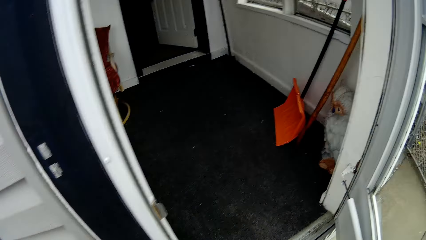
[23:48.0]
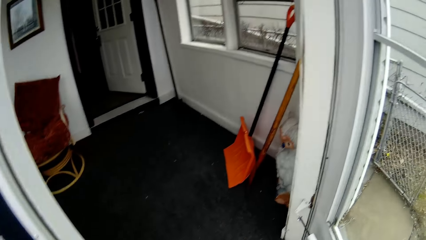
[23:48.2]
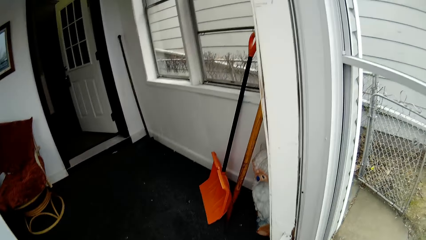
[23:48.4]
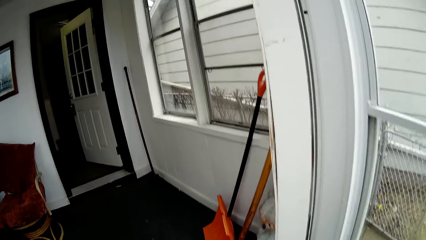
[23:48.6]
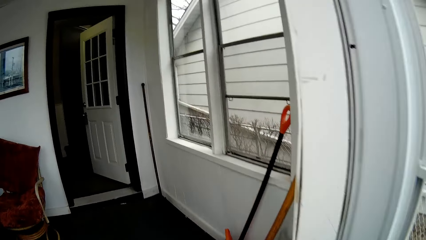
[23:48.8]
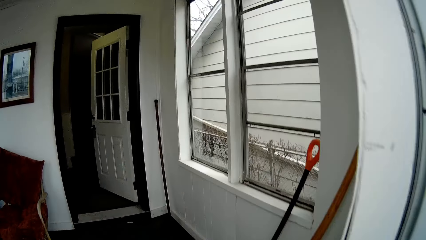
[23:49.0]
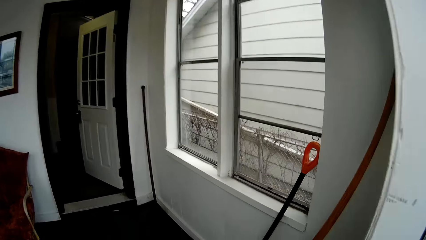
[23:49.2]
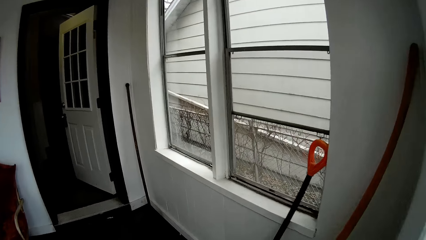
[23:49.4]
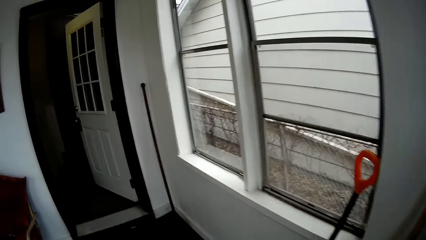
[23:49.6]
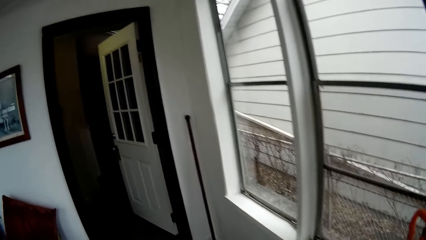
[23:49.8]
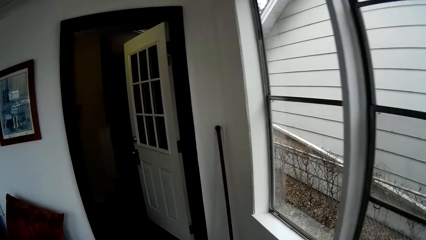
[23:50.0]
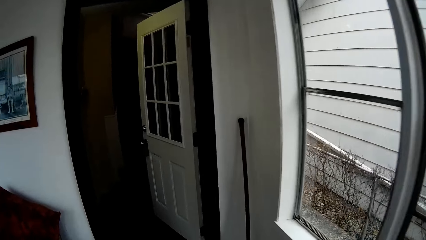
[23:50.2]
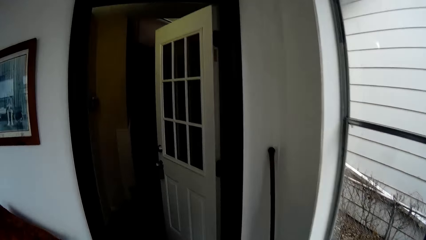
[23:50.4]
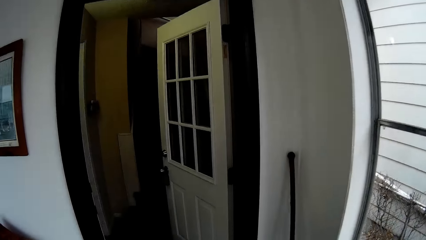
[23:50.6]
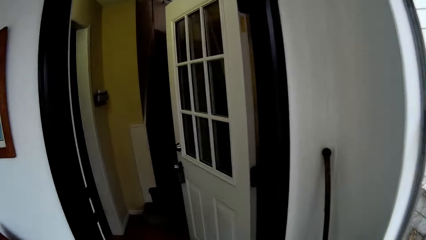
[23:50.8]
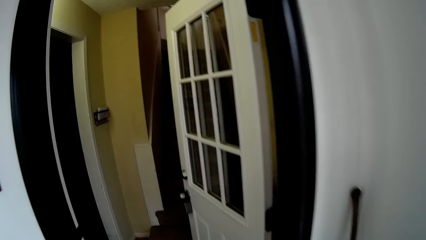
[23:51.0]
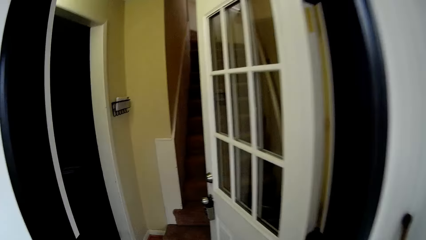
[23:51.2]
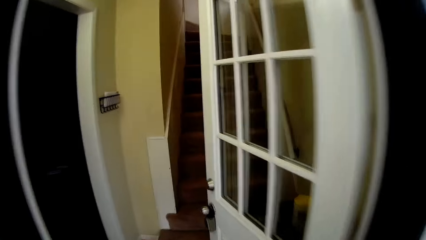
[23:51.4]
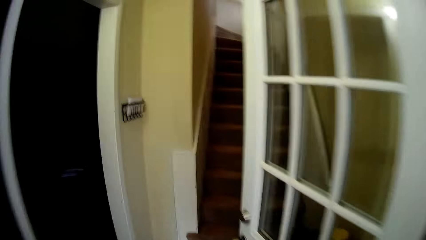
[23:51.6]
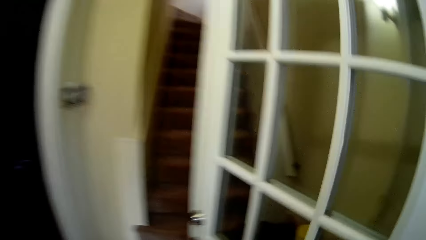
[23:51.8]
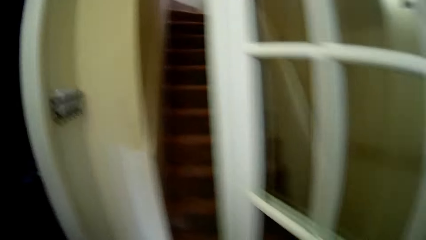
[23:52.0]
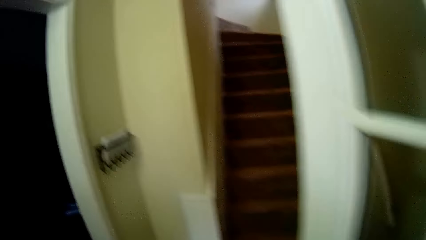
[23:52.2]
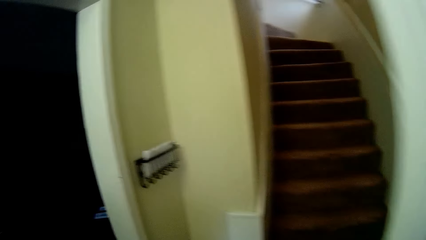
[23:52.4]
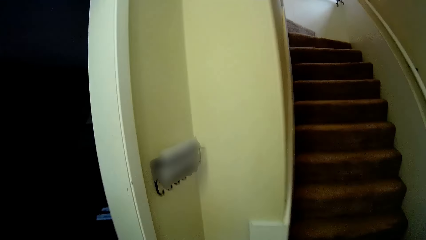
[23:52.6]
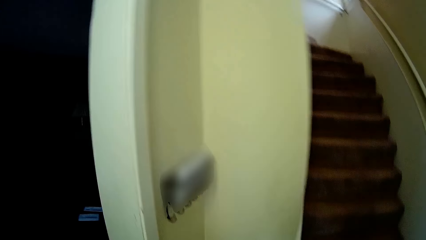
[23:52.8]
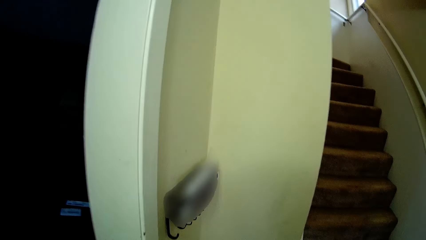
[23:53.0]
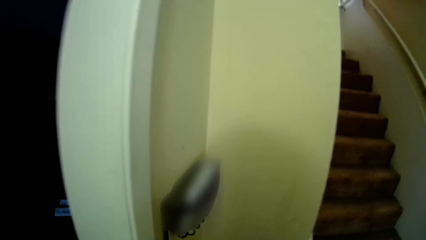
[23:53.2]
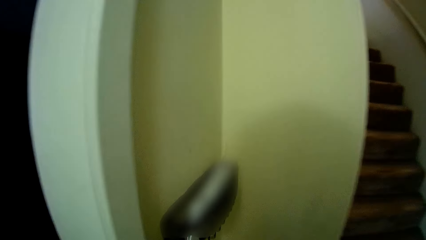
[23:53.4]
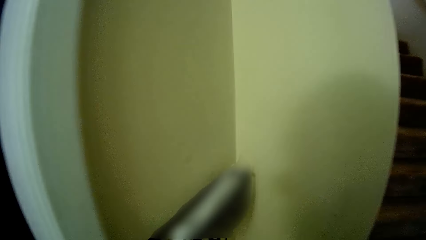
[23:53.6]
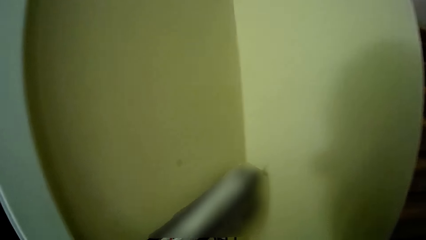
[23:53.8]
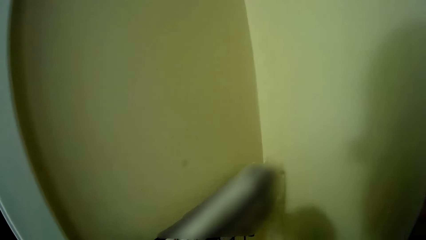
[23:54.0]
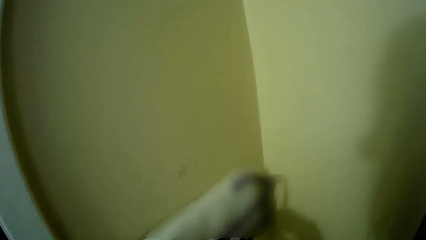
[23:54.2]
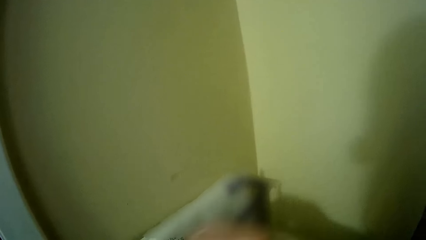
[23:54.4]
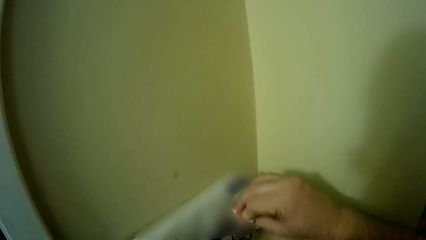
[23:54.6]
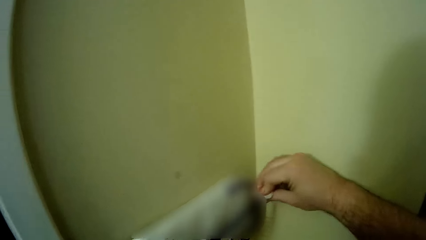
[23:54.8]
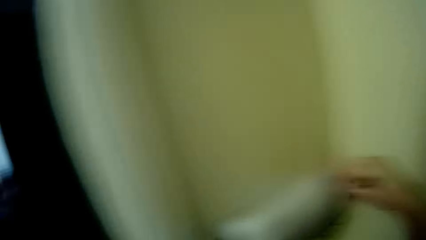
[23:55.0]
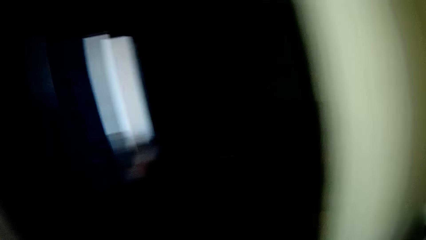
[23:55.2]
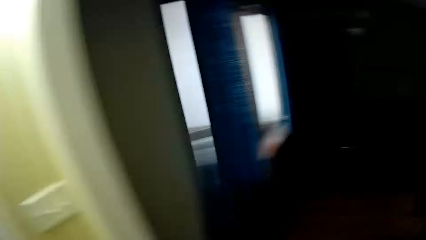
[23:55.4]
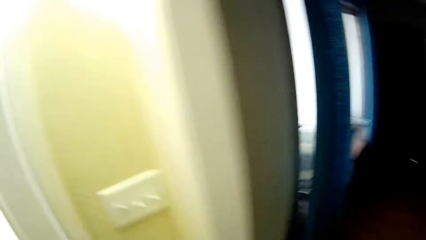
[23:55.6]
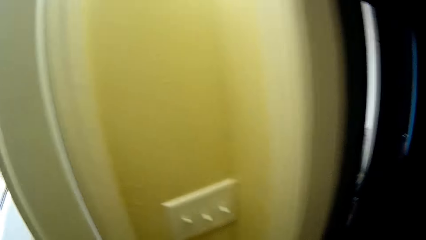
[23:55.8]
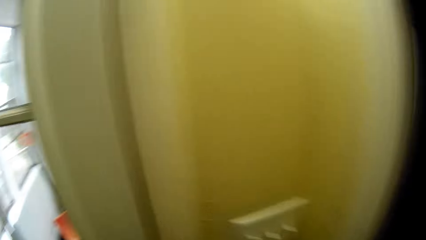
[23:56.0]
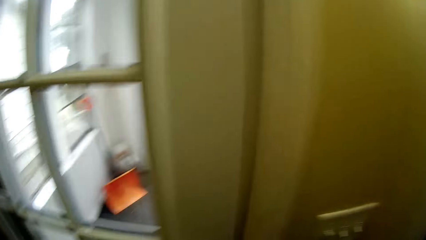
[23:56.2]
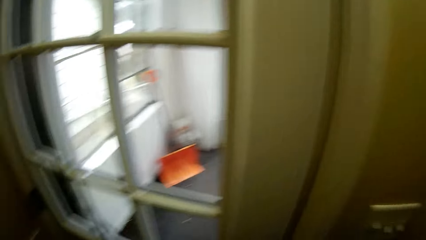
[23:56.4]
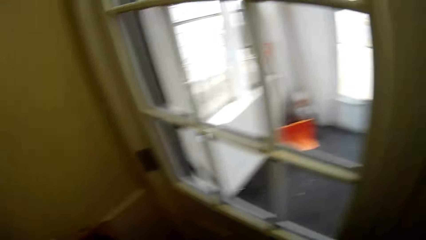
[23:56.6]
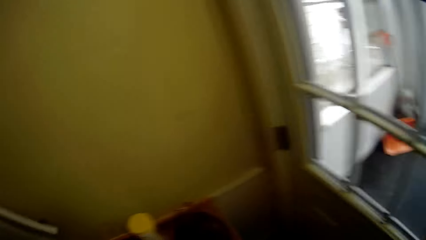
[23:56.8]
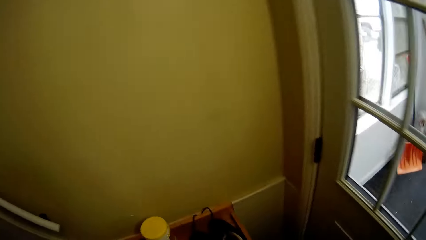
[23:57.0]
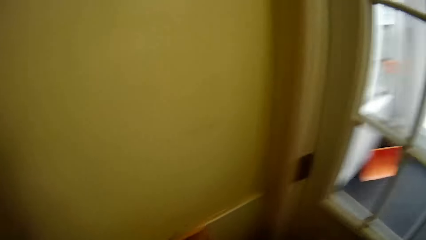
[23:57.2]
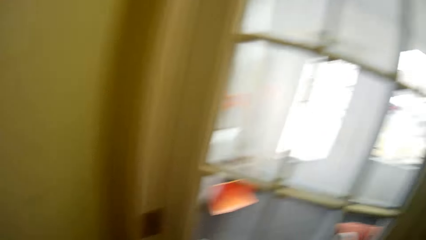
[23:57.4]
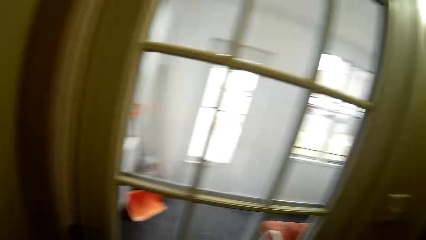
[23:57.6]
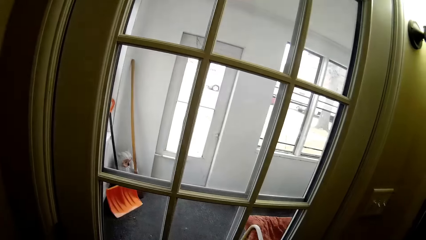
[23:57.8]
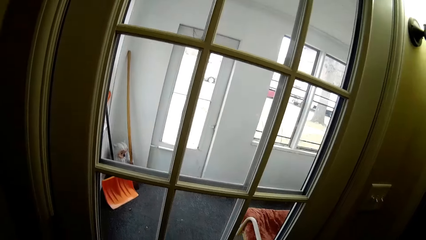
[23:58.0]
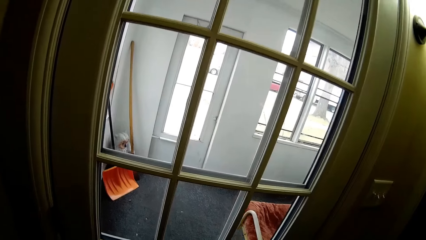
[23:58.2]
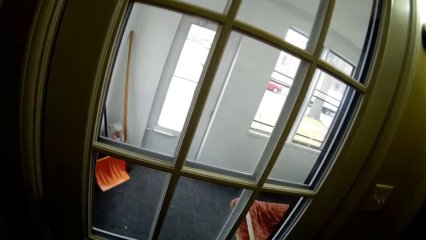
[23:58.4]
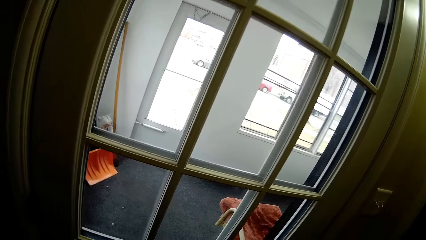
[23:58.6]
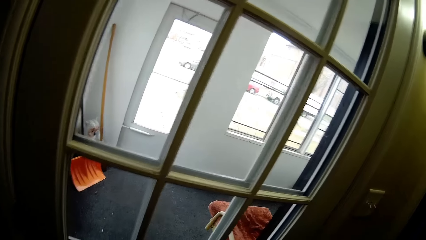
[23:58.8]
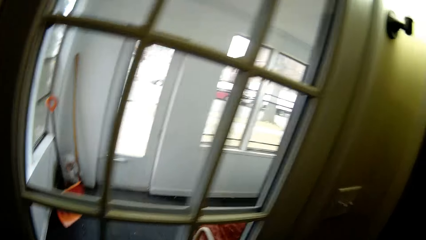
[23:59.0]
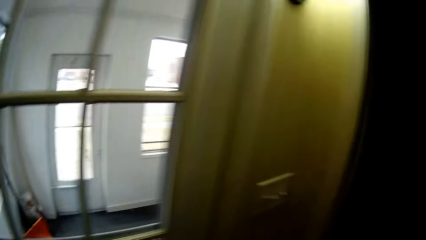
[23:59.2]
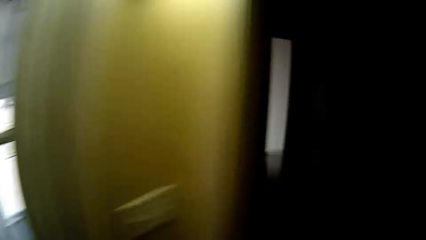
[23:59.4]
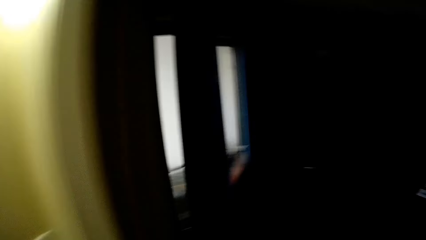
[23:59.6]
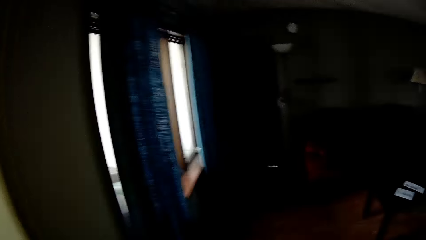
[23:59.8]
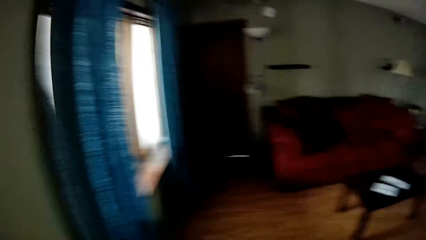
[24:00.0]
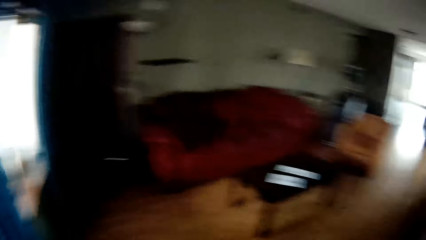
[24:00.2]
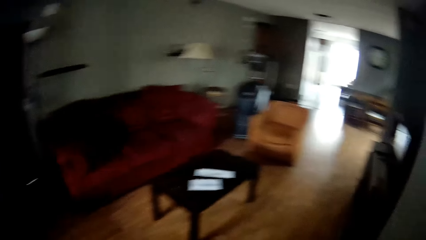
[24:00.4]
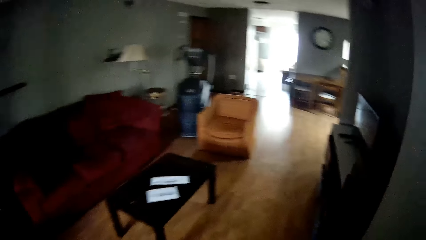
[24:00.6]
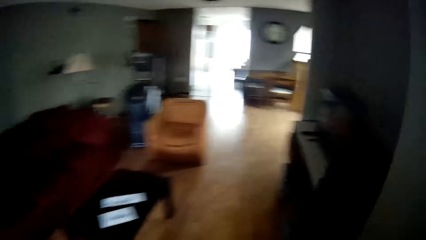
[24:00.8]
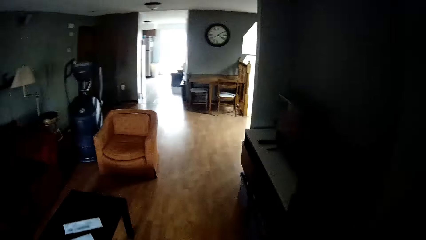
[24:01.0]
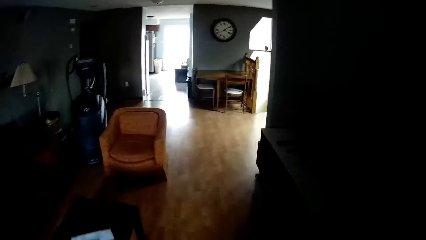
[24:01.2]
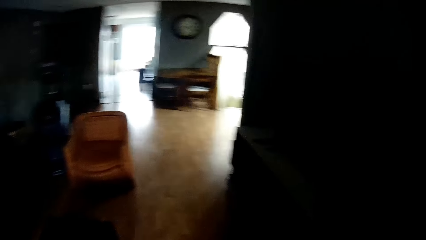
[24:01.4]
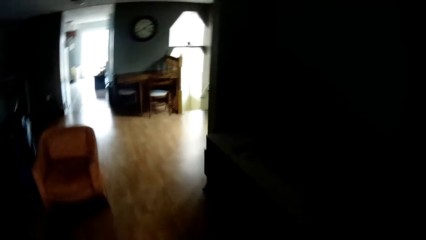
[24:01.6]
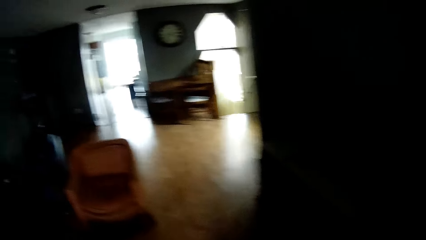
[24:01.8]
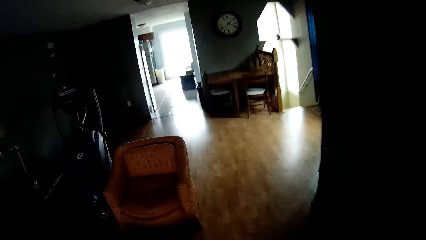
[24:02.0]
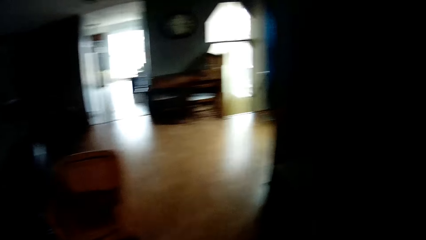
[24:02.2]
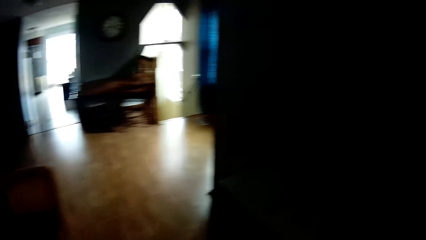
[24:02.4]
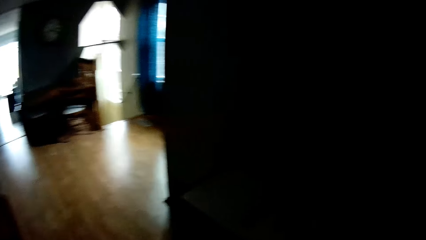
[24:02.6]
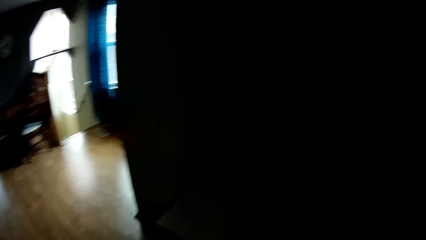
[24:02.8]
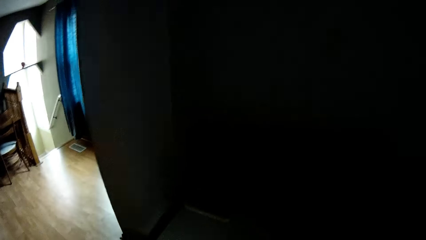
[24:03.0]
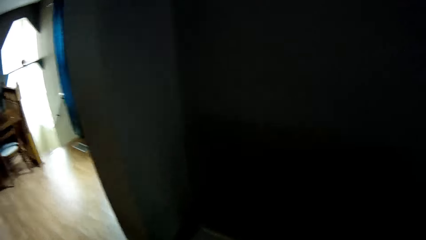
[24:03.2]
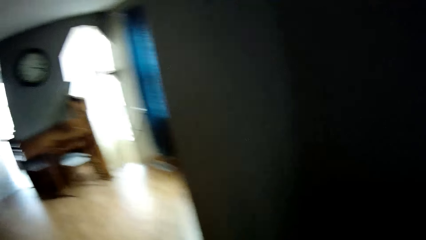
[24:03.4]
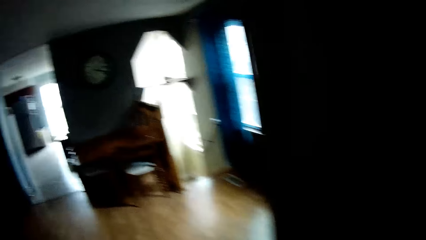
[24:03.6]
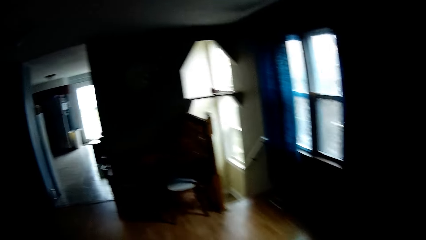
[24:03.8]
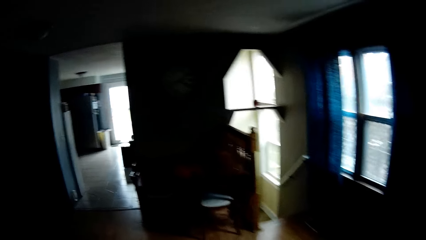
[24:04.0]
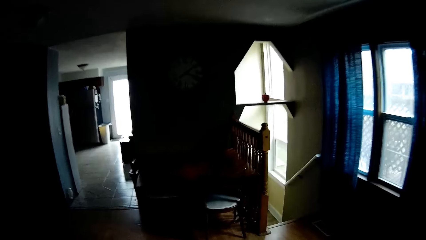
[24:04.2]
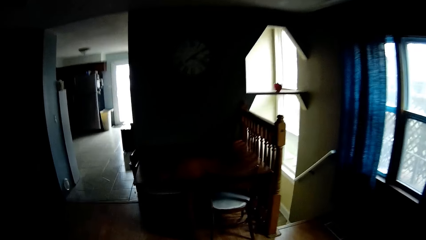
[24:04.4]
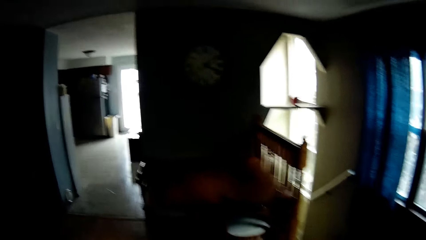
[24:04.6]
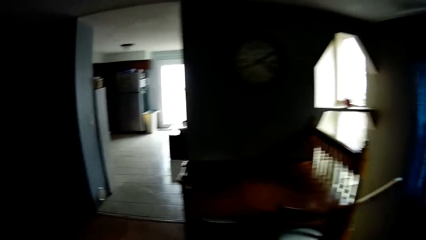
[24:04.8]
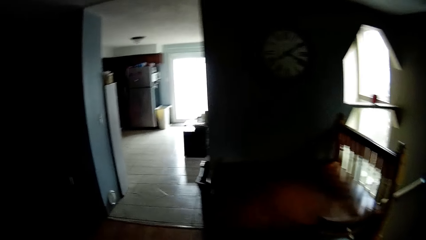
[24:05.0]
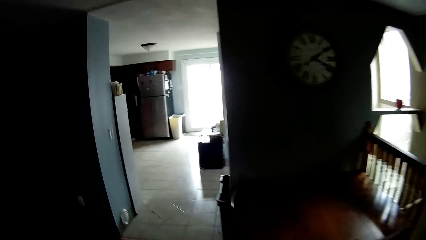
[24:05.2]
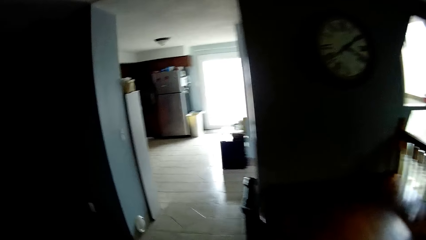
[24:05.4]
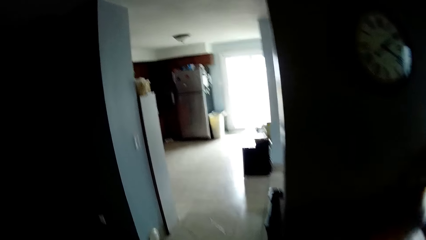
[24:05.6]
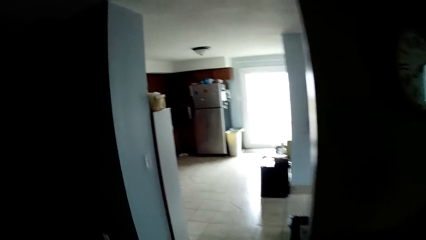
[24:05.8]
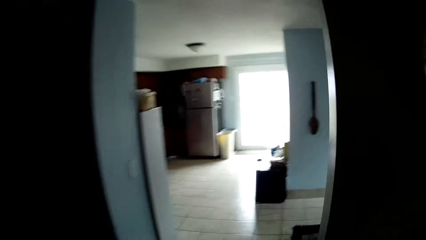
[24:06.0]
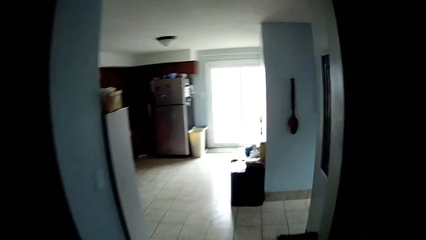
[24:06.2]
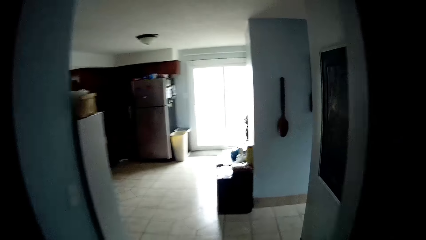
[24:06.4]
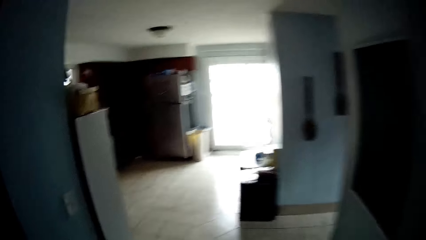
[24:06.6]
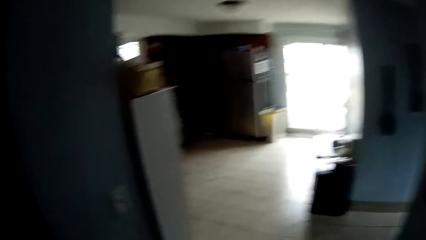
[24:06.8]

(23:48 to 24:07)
The camera wearer walks around the house. They wipe something. They look around the house. They look outside the door. They walk around the house.
